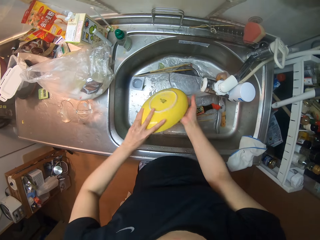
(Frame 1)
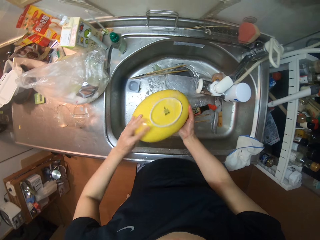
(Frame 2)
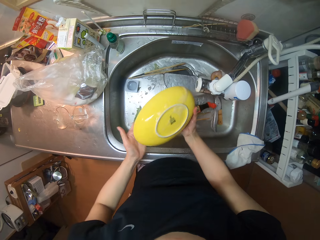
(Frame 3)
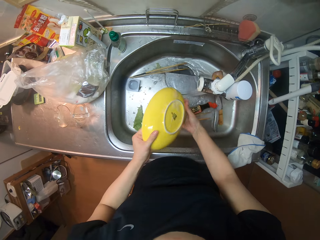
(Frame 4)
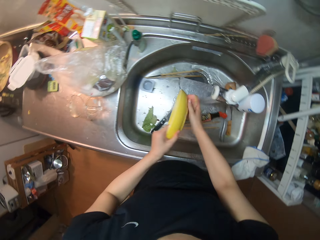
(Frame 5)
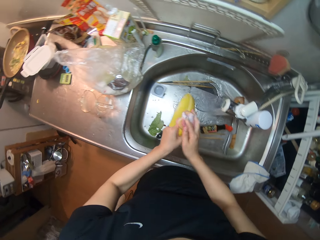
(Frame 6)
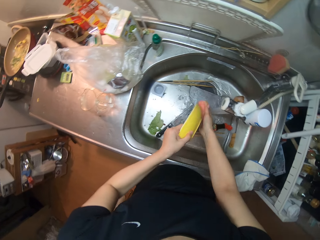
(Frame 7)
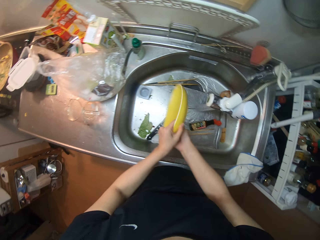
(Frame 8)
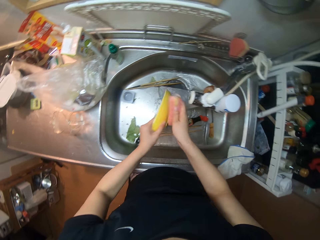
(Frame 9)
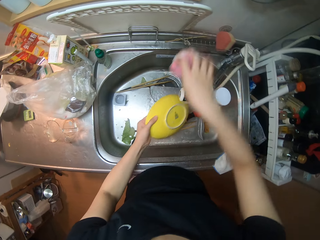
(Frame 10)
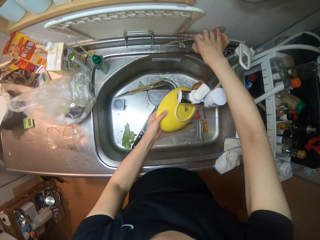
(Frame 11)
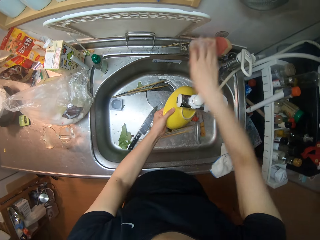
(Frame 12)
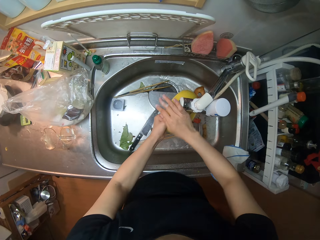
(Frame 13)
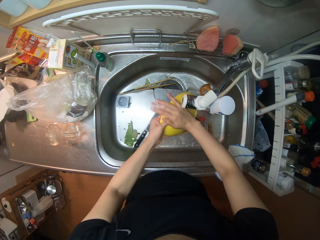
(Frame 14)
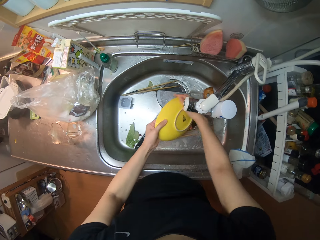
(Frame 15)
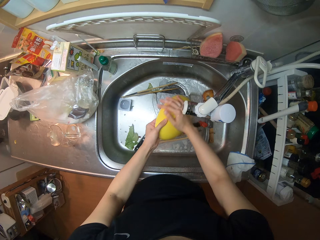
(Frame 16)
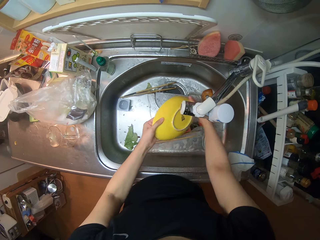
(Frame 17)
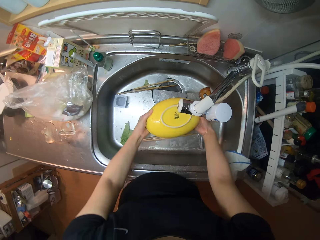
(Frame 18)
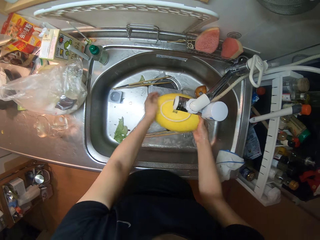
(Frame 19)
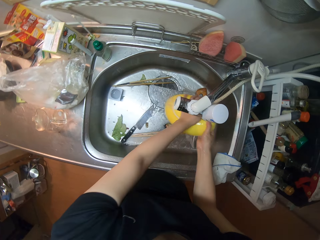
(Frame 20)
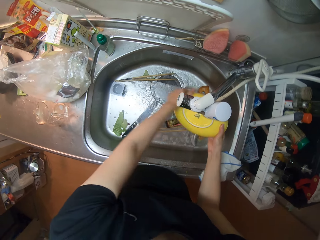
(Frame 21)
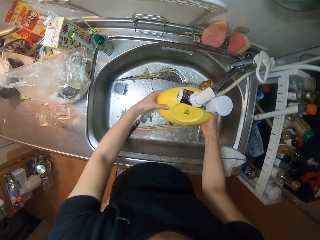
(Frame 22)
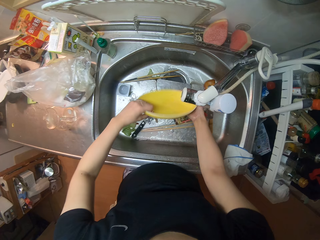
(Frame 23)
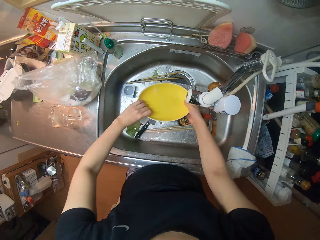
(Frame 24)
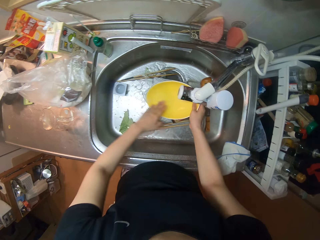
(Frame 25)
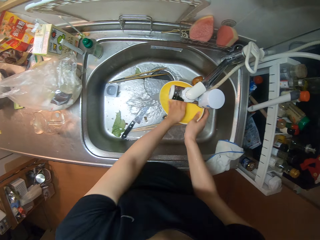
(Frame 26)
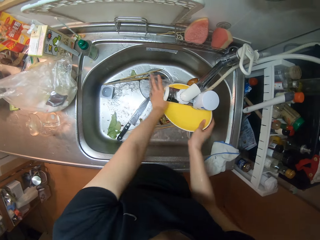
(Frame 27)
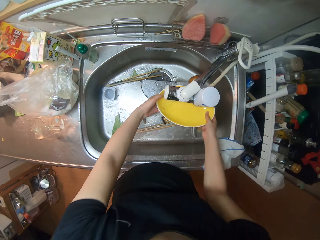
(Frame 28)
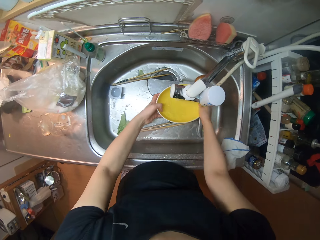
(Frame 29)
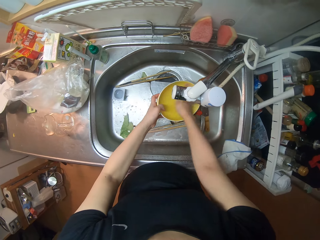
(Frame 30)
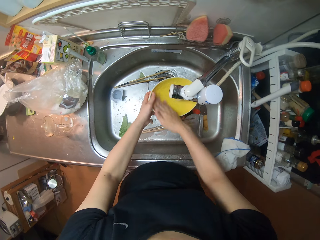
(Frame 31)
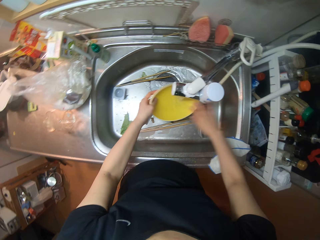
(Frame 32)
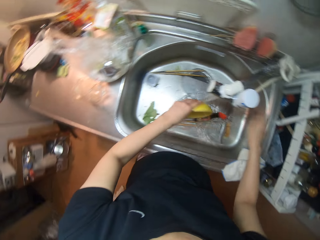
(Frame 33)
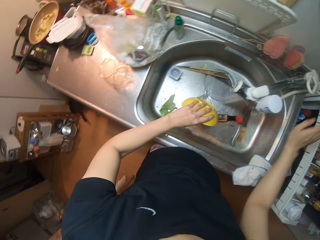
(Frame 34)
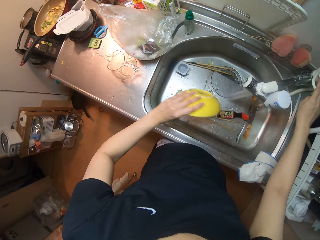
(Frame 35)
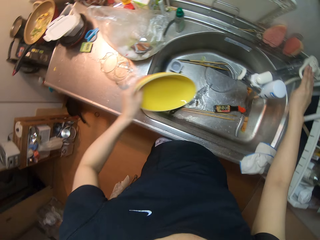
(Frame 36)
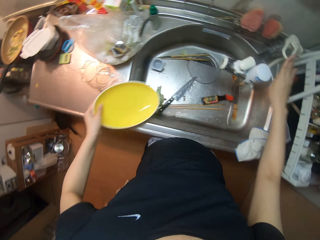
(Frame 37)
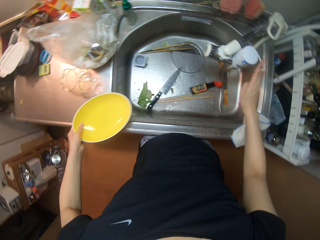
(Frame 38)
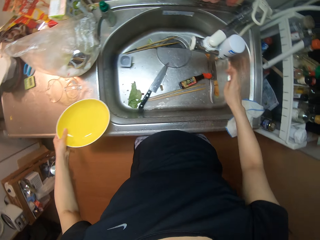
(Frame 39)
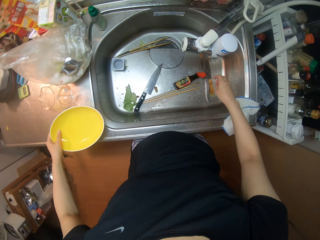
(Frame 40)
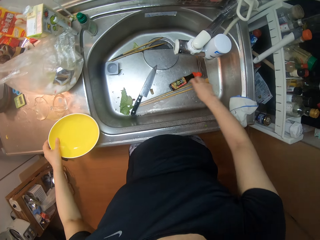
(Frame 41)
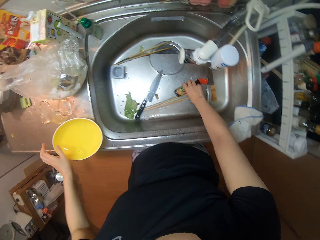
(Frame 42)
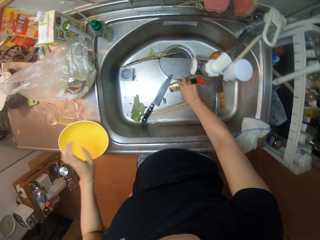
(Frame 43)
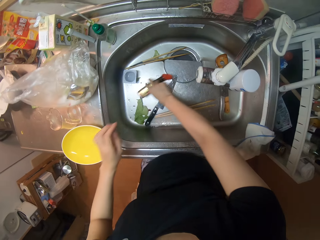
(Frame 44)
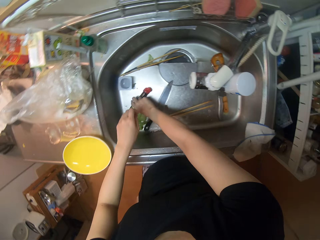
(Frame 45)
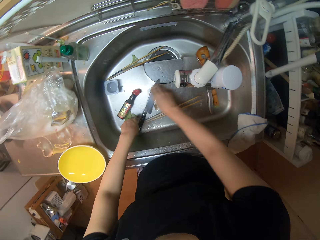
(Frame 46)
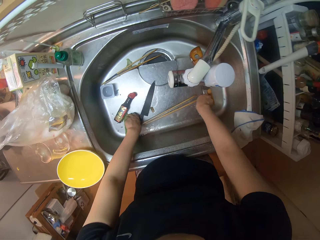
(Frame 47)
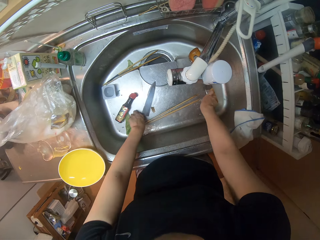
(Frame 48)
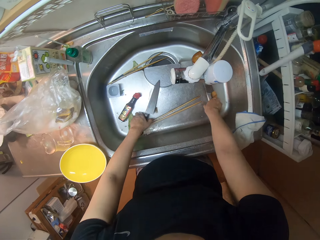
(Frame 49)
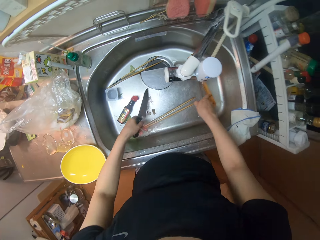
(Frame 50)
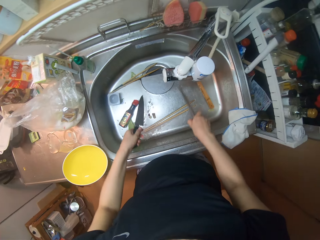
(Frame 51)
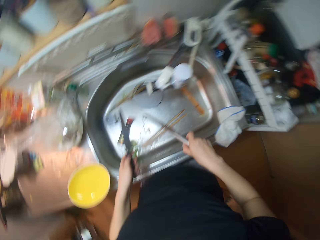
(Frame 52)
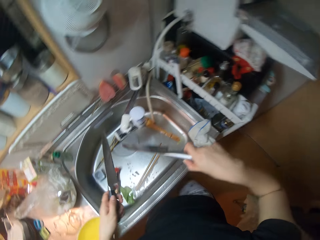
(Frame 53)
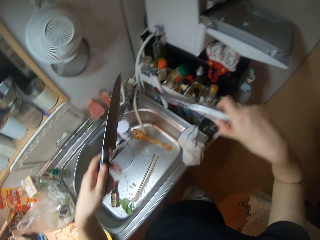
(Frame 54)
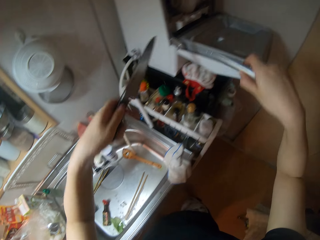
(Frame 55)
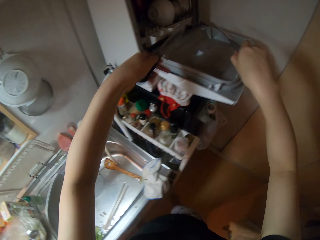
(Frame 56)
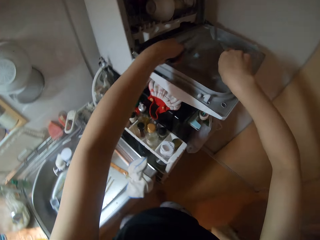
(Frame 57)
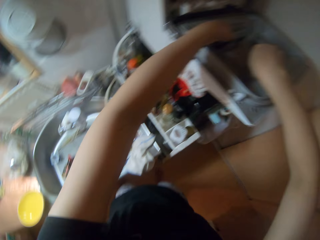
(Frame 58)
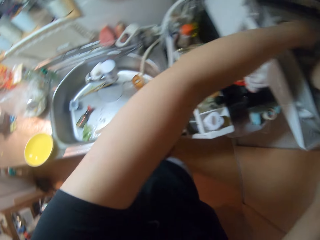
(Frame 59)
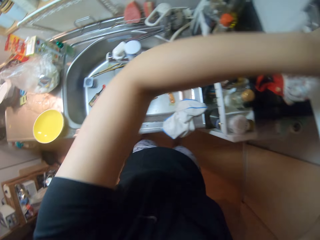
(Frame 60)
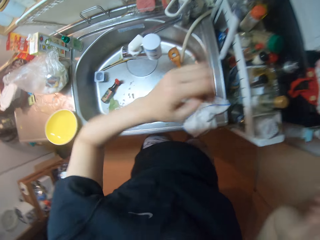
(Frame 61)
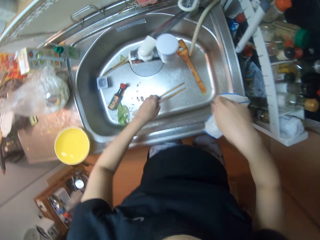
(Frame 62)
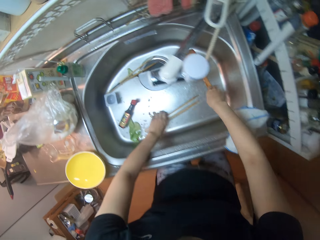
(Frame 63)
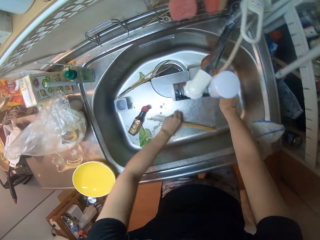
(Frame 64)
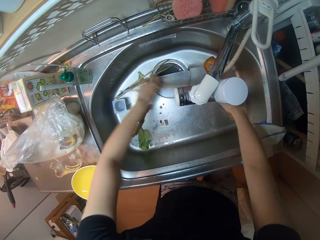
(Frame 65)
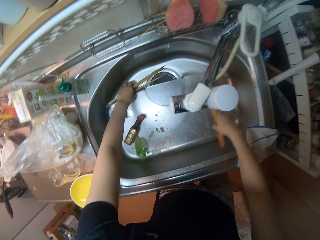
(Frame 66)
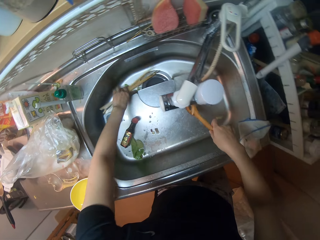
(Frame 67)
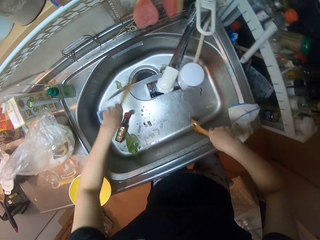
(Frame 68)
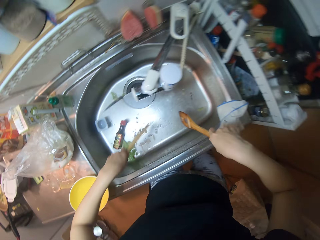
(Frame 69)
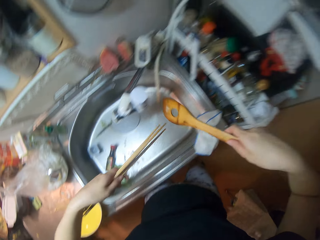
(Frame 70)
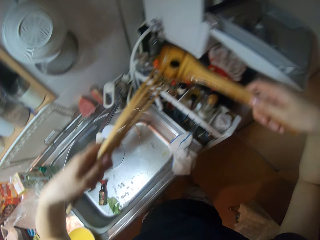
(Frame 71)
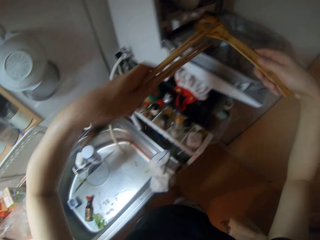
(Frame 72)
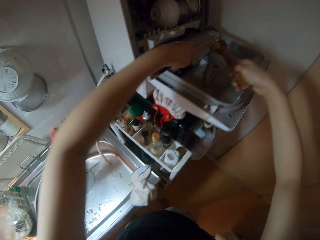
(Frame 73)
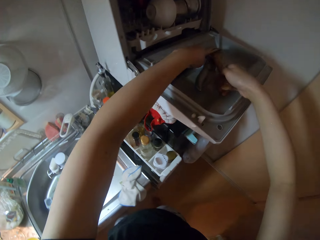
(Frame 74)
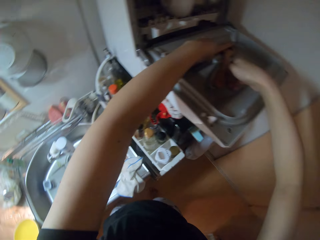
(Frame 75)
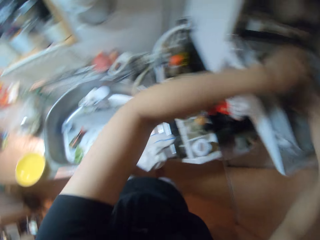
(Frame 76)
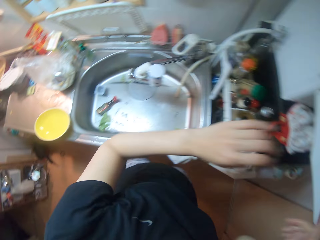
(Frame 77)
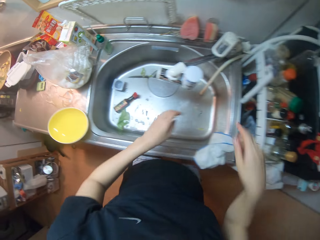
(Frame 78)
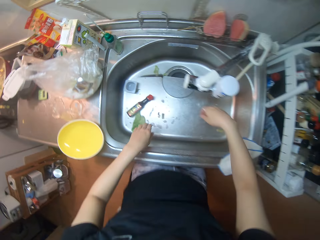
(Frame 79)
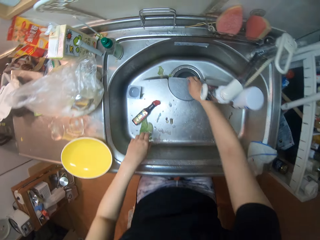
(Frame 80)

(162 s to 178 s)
The camera wearer drops the sponge, rinses the plate, and closes the water tap. They drop the plate or bowl on the sink slab. They move a bottle. They pick up the knives from the sink. They drop the knives on the dishwasher or machine. They pick up the cooking stick. They pick up the cutlery or chopsticks from the sink. They knock the cooking stick on the sink. They drop the cutlery on the dishwasher. They put the cooking stick in the machine.

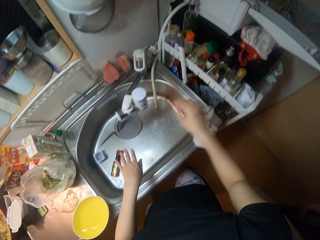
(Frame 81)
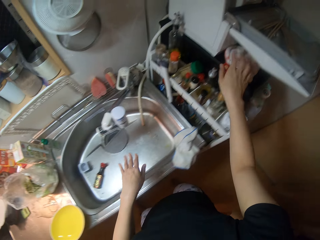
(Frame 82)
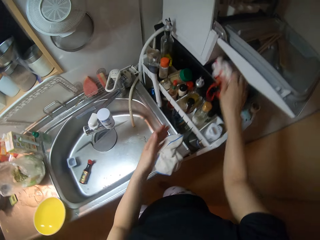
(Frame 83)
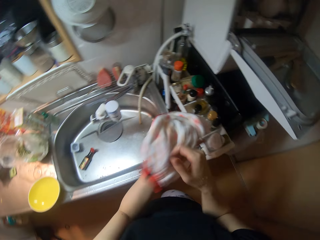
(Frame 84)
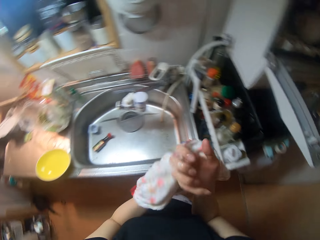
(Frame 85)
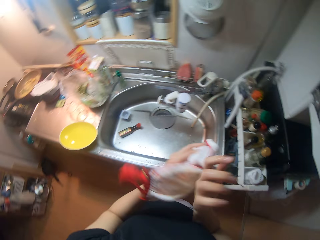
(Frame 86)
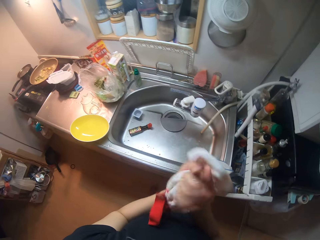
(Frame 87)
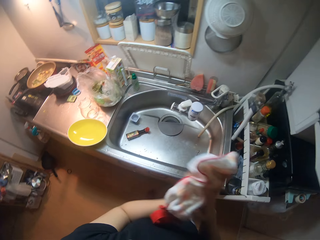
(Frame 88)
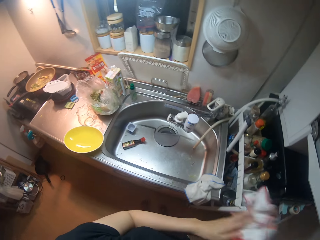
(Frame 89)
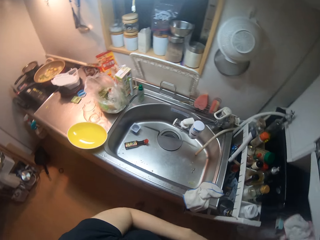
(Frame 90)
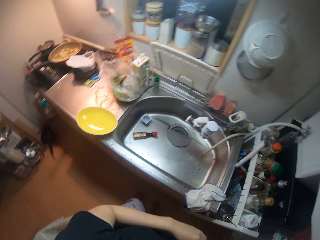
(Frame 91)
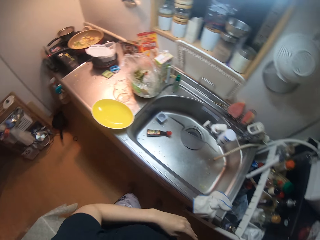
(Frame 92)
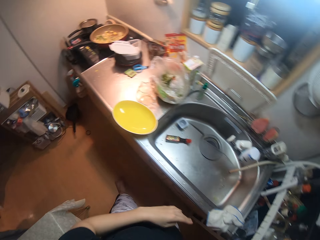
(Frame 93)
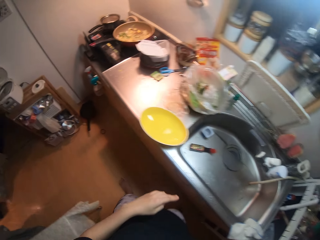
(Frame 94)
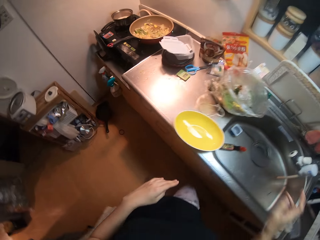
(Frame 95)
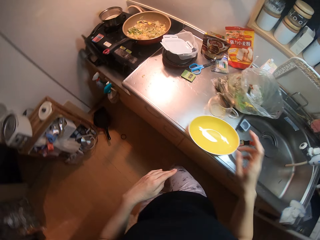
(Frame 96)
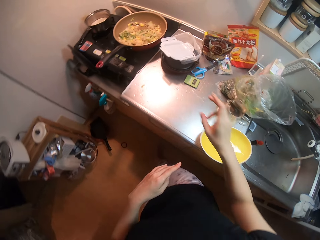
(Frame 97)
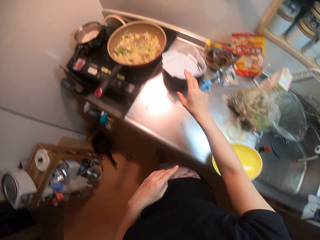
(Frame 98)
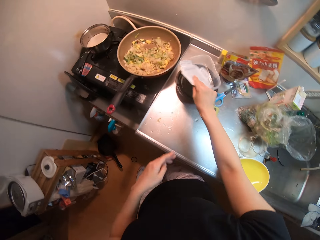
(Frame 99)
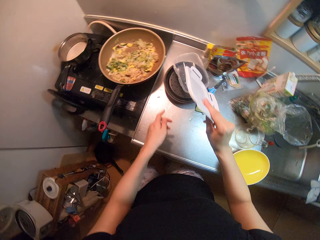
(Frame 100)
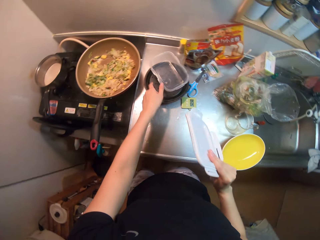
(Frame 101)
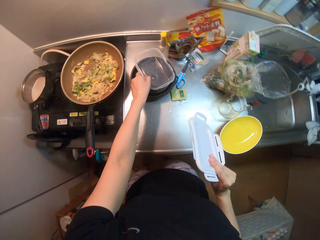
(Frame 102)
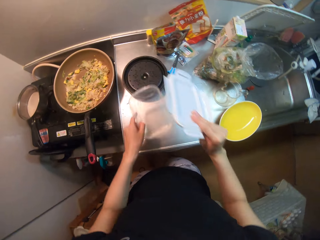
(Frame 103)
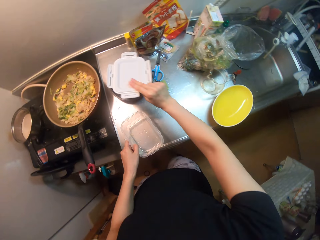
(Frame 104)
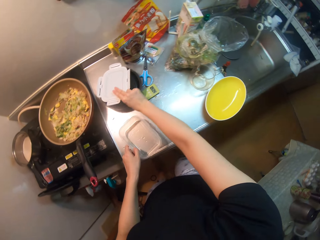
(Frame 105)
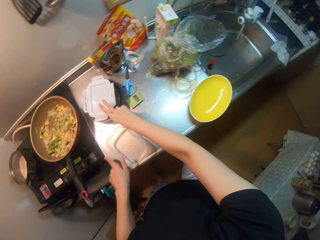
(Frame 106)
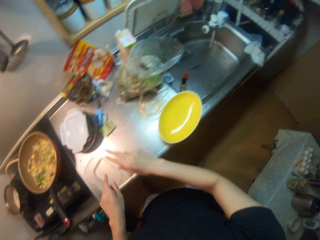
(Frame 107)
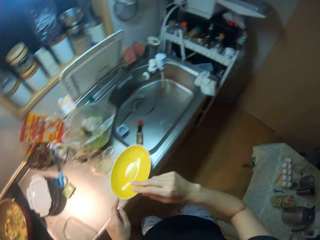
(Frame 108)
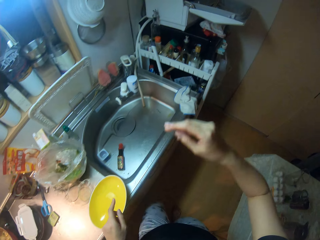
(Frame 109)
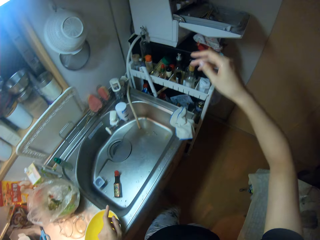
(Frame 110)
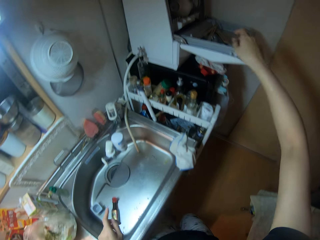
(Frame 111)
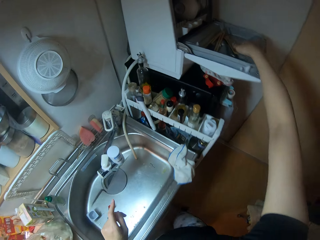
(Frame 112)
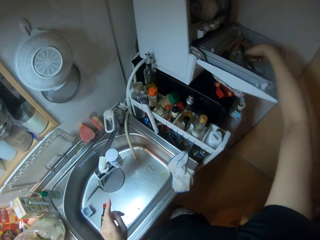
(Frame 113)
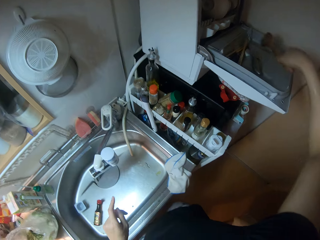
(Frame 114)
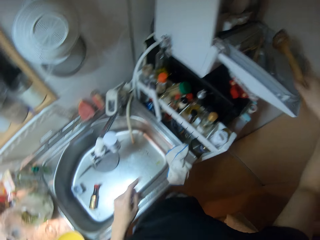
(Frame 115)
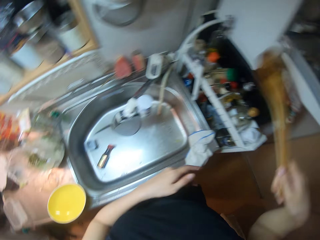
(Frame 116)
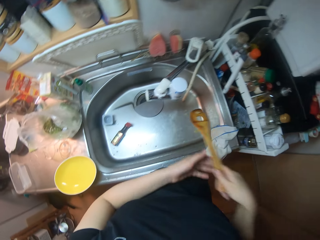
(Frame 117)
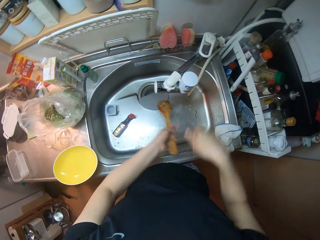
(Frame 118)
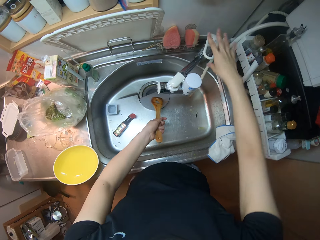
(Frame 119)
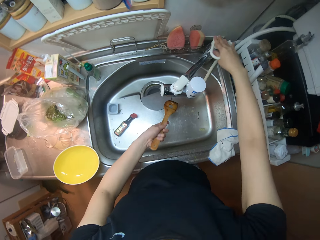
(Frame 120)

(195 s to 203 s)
The camera wearer picks up the towel and wipes their hands with the towel. They put the towel on the shelf, walk to the counter, and pick up the dish lid. They adjust a plastic bowl on the sink slab. They pick up the dish, drop the dish lid, and move to the machine. They pick up a wooden spoon from the dishwasher.
